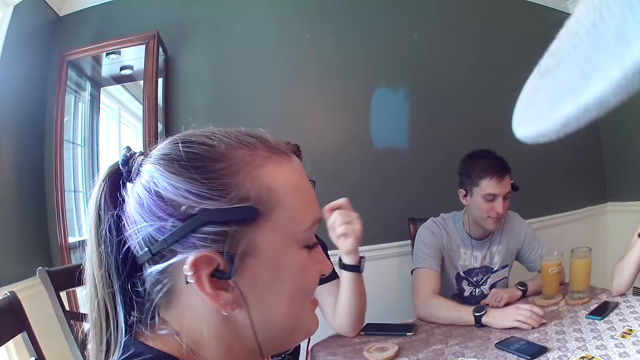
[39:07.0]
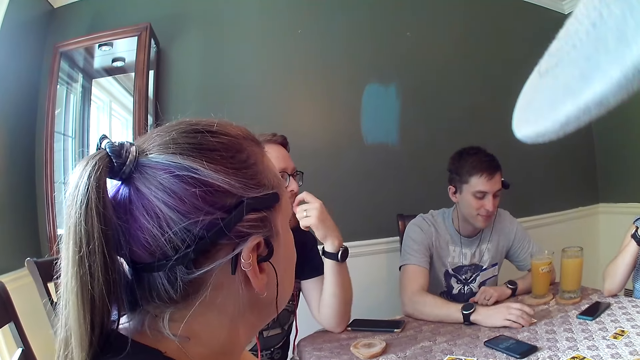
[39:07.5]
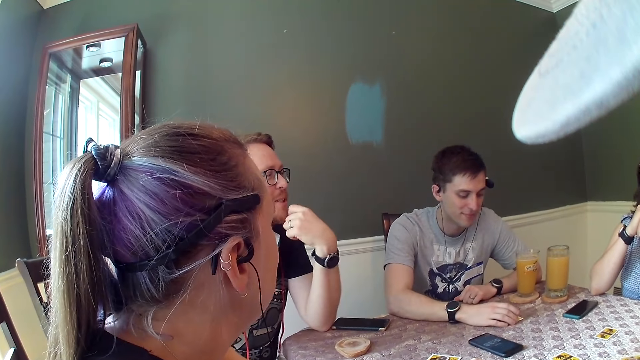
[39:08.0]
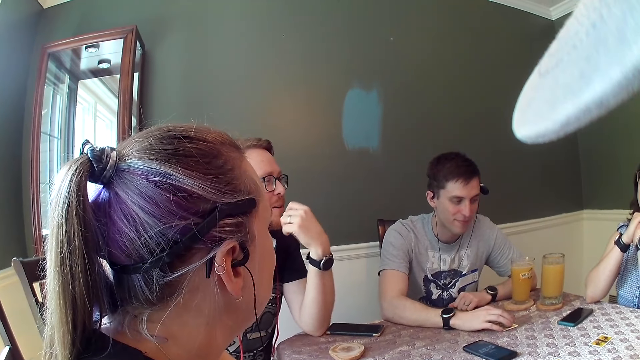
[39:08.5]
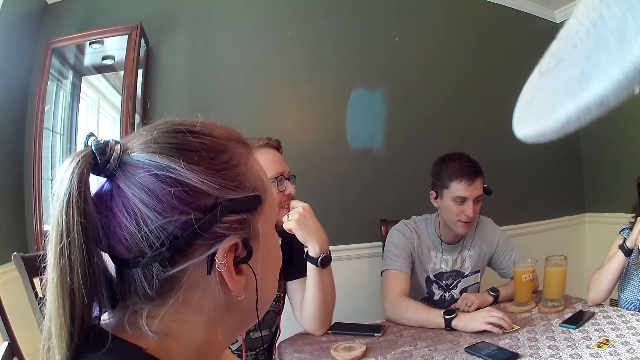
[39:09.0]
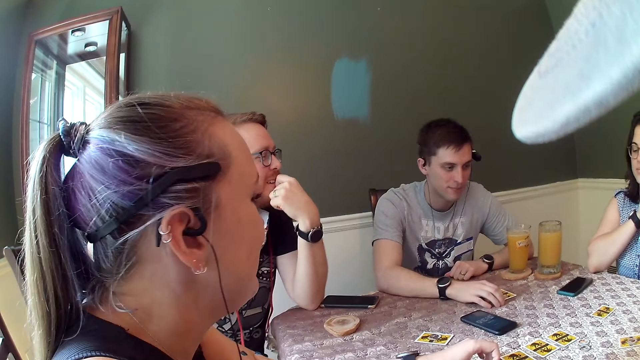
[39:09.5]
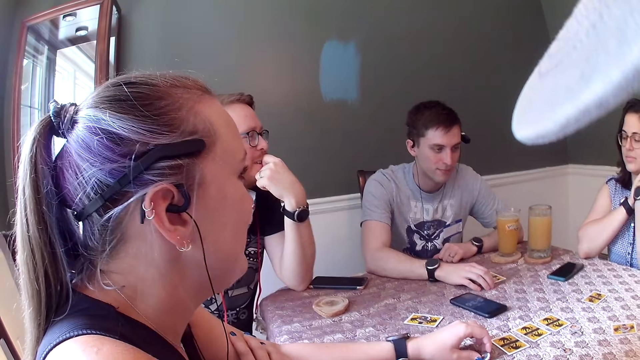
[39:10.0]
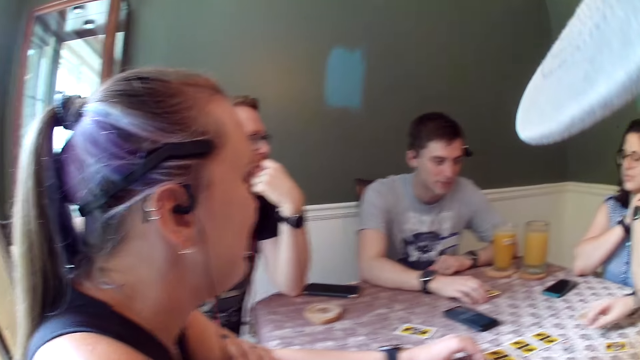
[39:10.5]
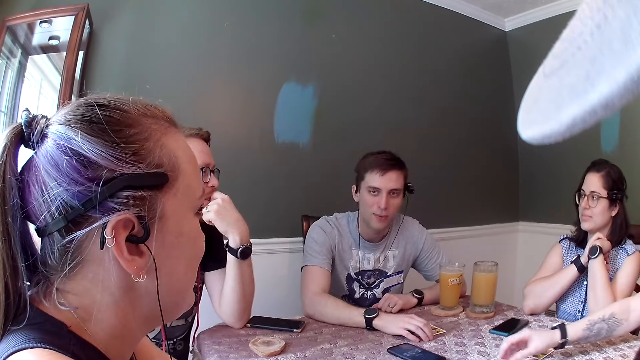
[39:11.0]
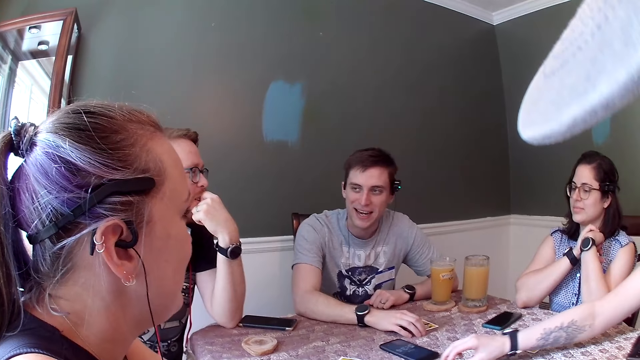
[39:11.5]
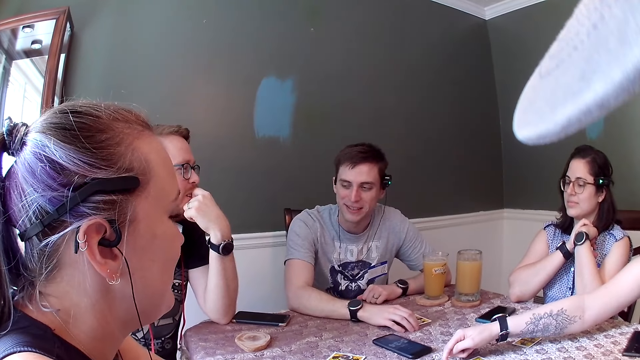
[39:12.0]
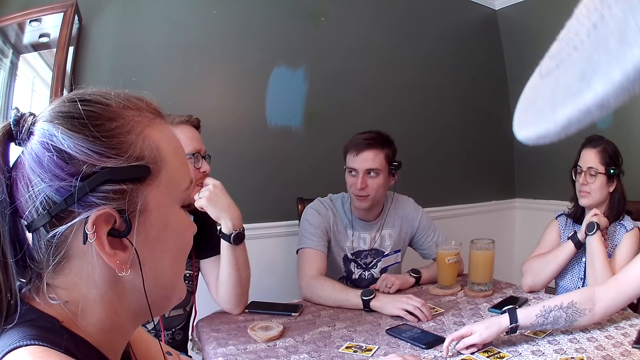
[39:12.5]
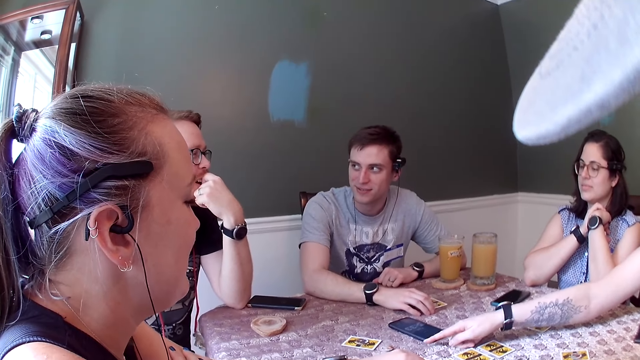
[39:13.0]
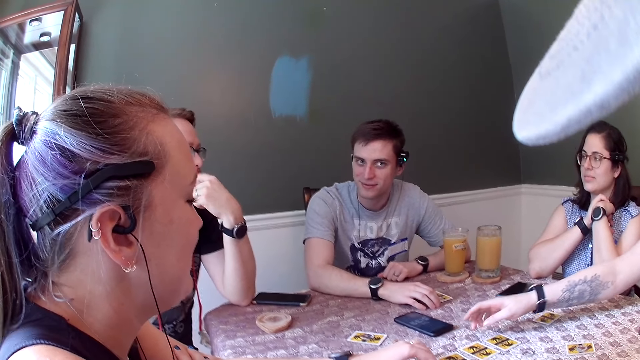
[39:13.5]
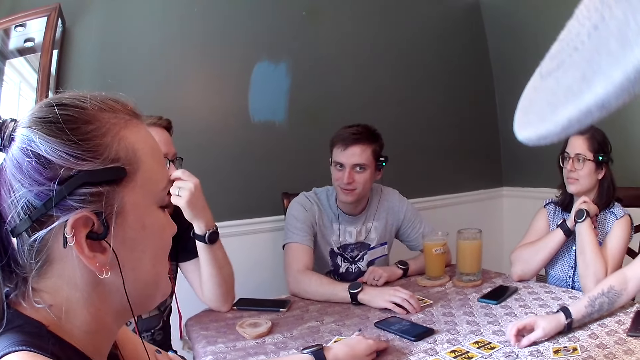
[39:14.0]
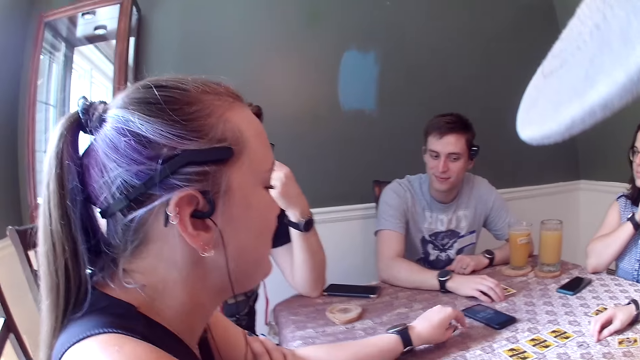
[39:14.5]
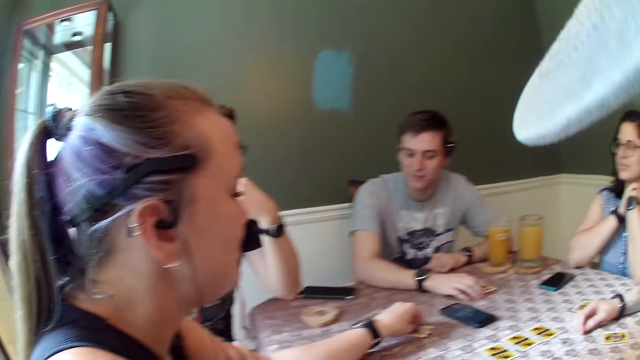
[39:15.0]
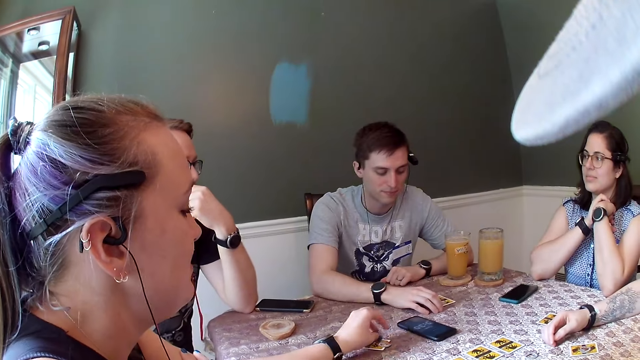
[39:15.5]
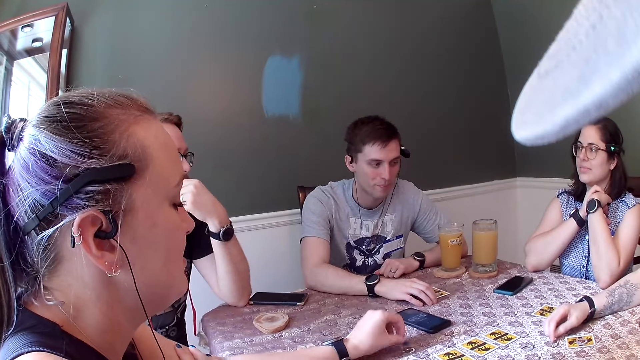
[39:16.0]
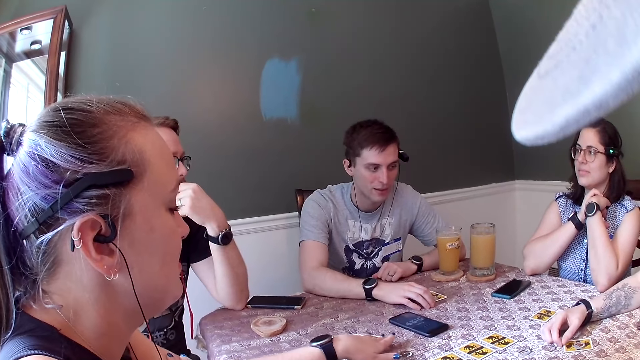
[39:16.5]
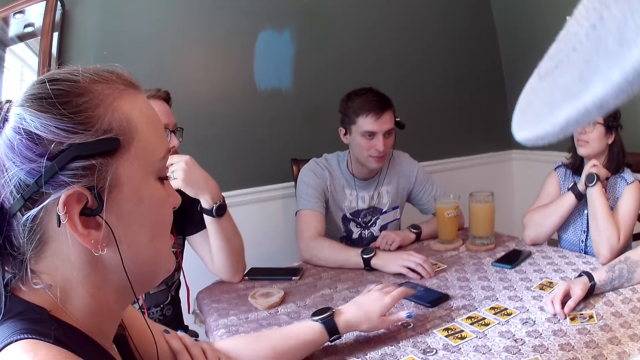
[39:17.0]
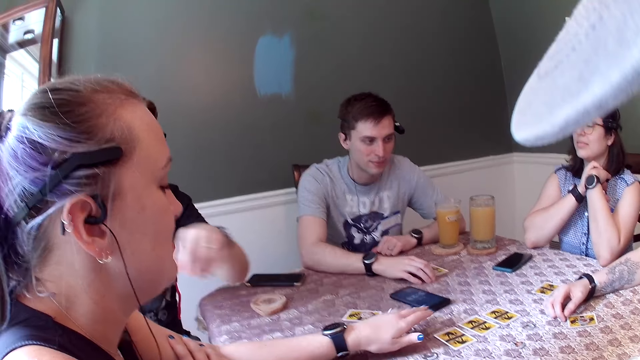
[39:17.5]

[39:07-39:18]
A man dialogues with a woman. Another woman moves some coins on the dining table with her right hand. Another man talks to a third man. A fourth man dialogues with the first man. A third woman picks a card from the dining table. The third woman picks the coin from the dining table with her left hand, drops the coin on the dining table with her left hand, and moves the card on the dining table with her left hand.

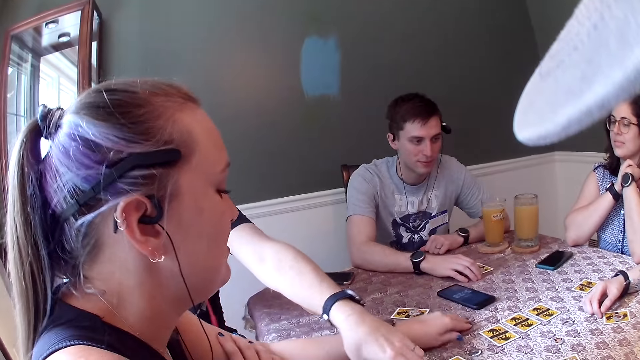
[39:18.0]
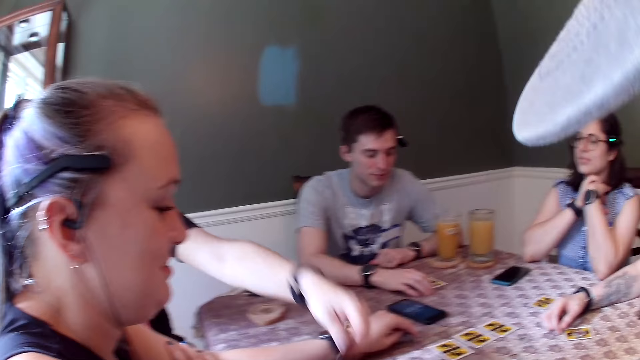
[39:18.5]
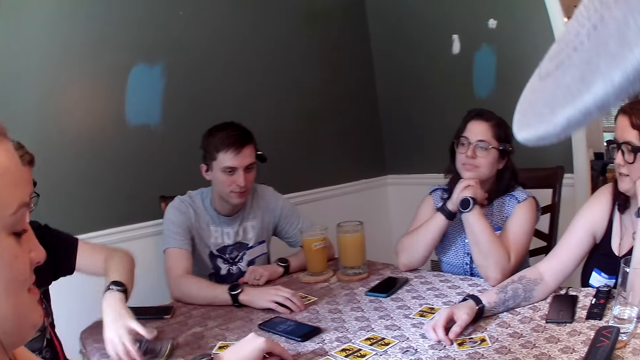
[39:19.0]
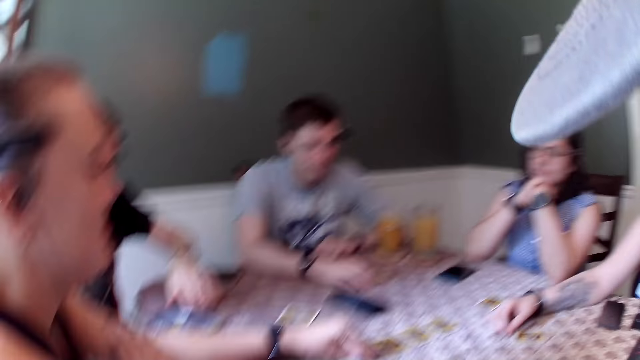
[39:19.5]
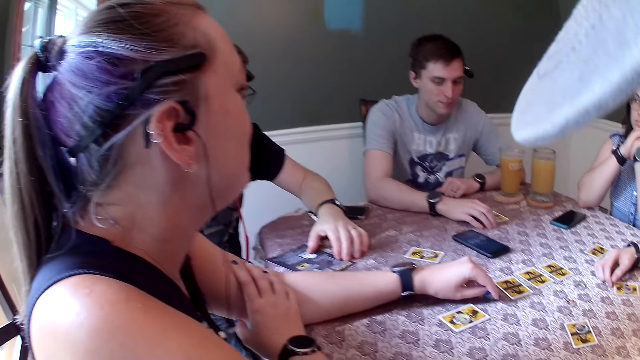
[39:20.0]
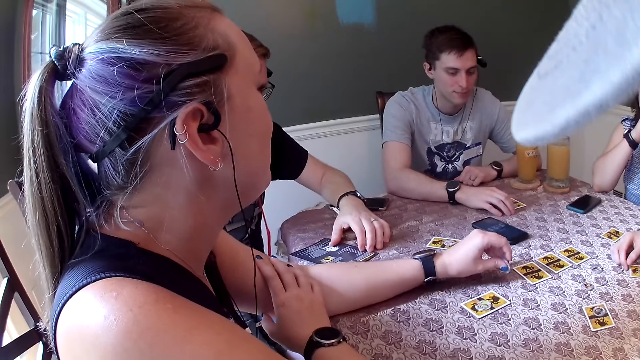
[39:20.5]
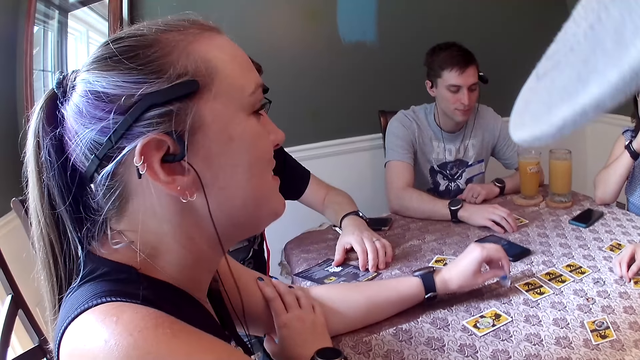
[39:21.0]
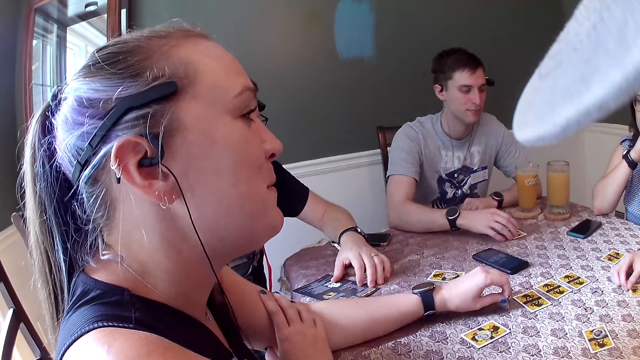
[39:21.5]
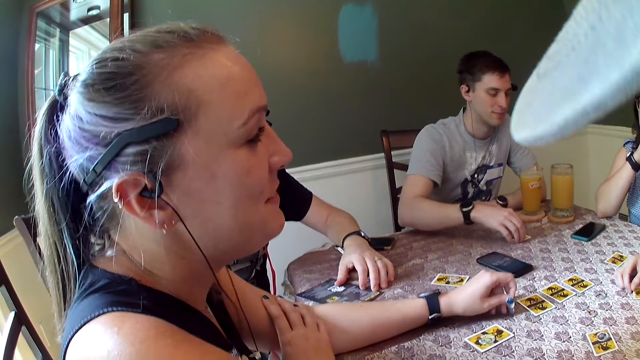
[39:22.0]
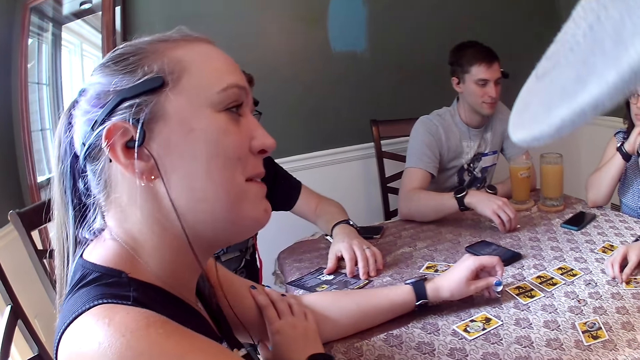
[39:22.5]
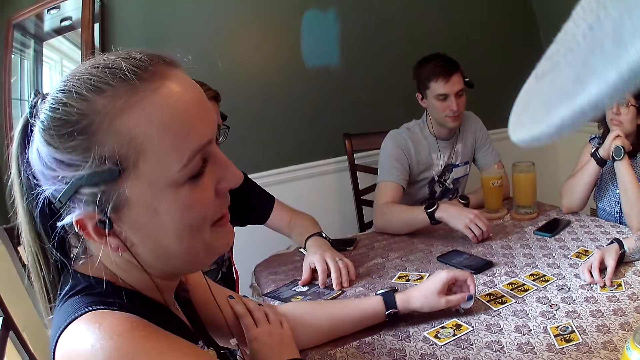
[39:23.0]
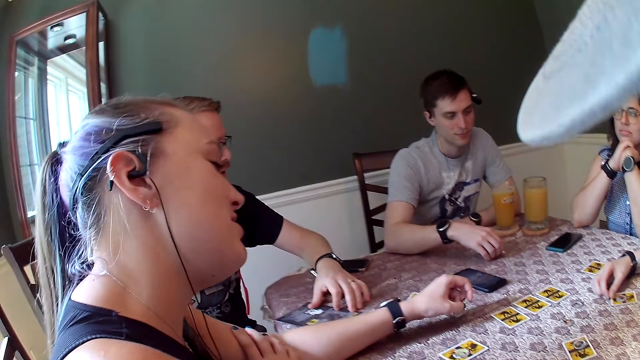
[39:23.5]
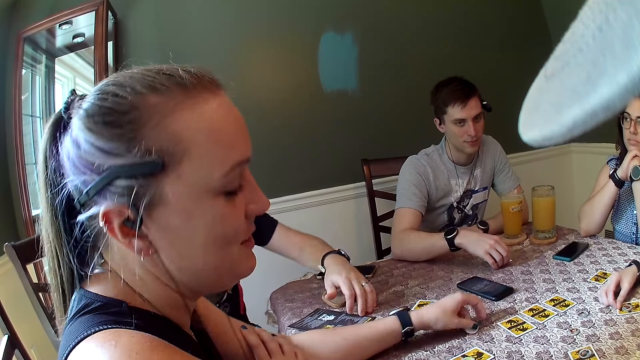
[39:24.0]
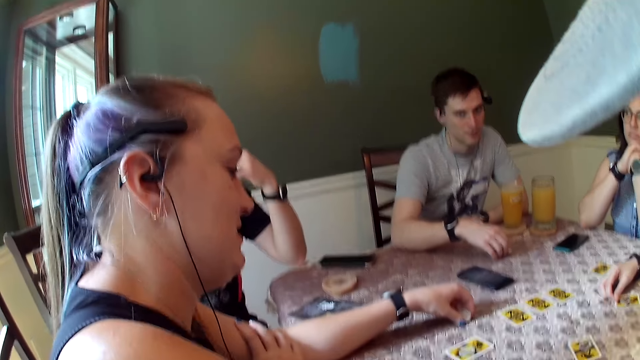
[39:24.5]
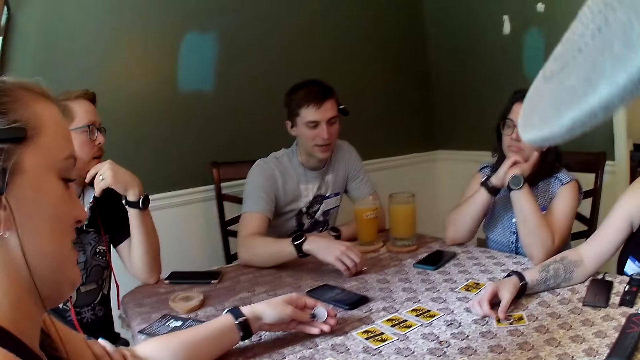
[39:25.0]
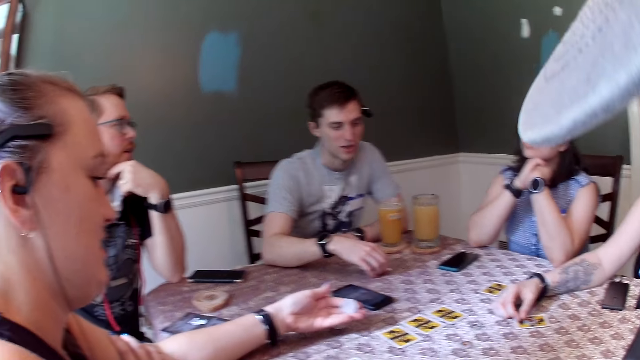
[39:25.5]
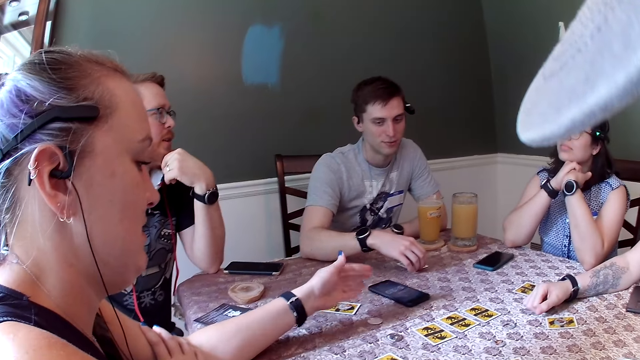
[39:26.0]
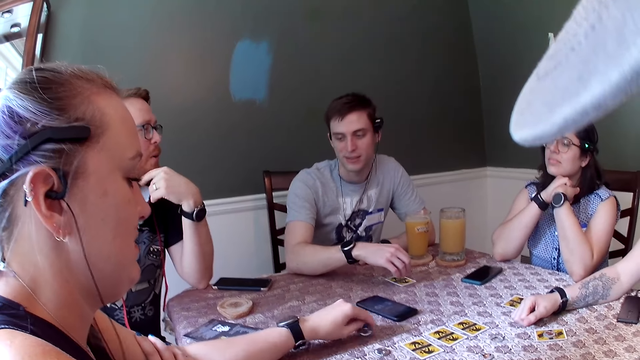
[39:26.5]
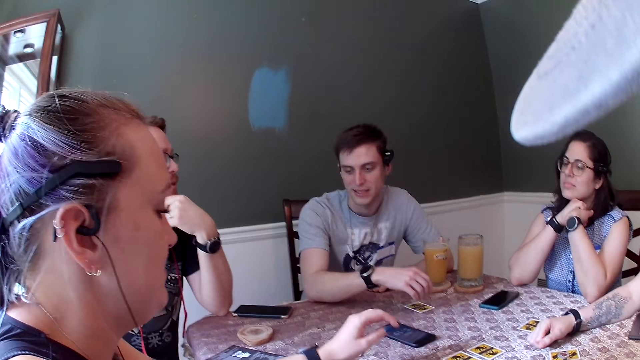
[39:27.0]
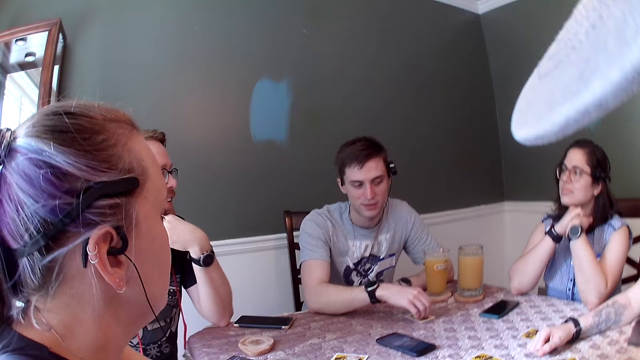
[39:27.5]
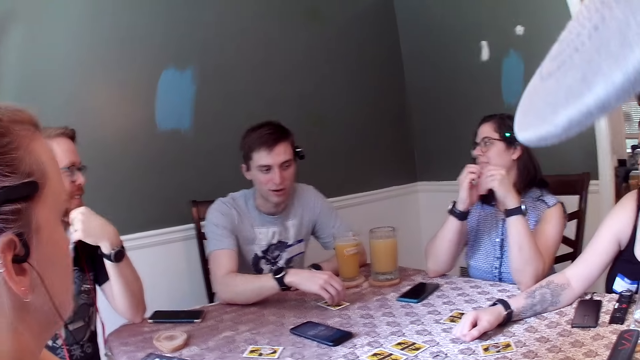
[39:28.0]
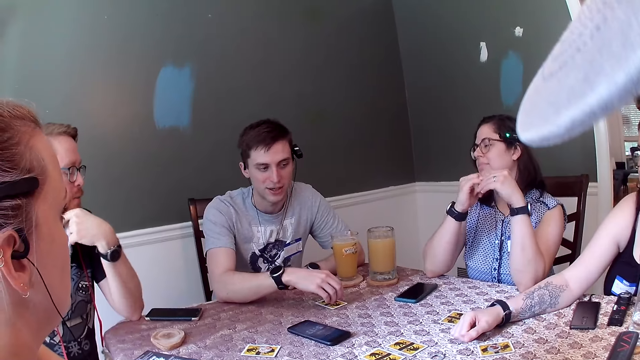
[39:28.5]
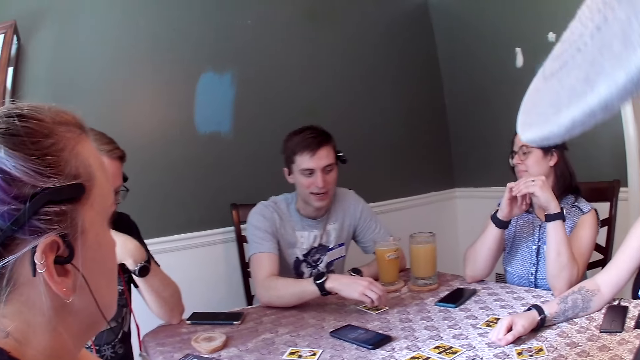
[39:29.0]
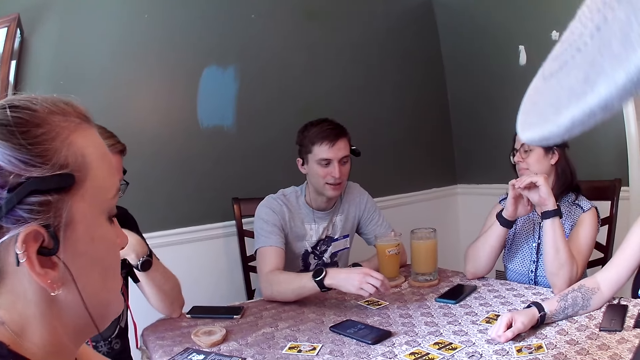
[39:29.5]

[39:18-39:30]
The camera wearer looks around. A man picks a pamphlet from the dining table with his left hand. Another man dialogues with a woman. Another woman holds the coin in her left hand. The first man puts his left hand on his chin. A third man talks to the group of people. The other woman drops the coin on the dining table with her left hand and picks the coin from the dining table with her left hand. A fourth man dialogues with the second man. The third man taps the card on the dining table with his right hand.
